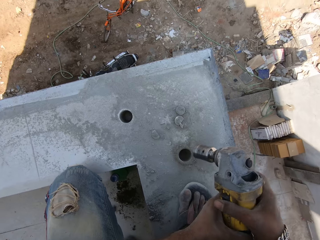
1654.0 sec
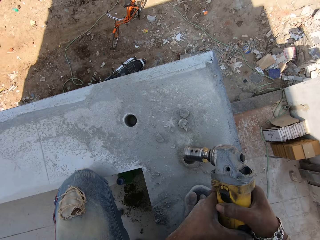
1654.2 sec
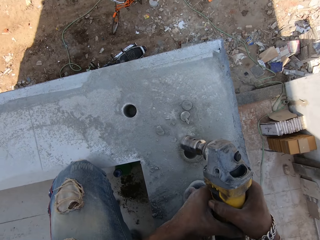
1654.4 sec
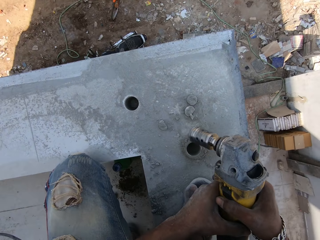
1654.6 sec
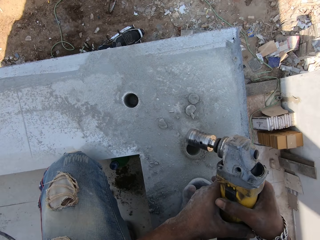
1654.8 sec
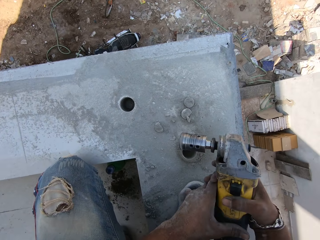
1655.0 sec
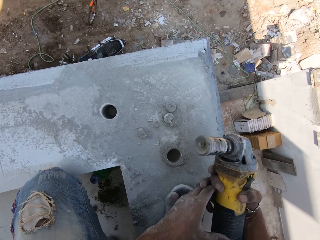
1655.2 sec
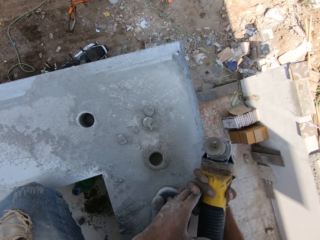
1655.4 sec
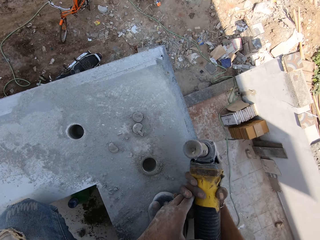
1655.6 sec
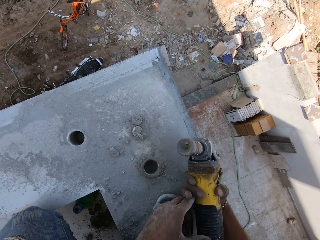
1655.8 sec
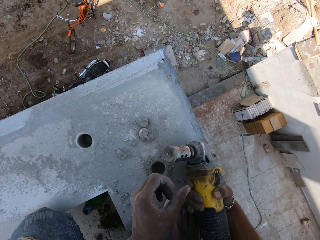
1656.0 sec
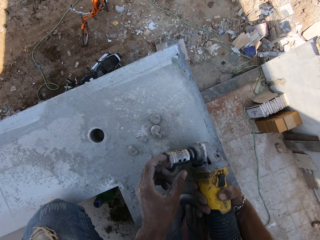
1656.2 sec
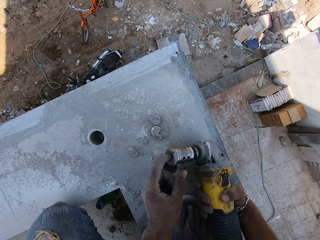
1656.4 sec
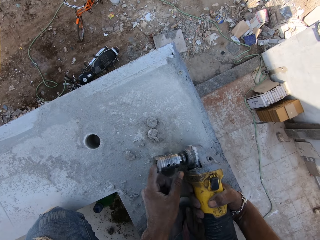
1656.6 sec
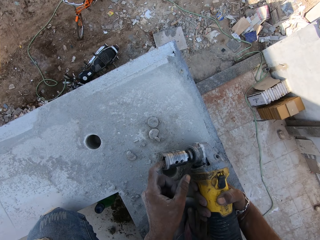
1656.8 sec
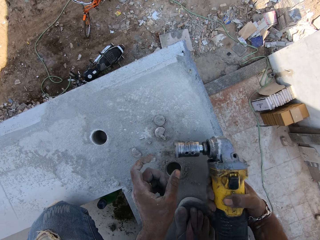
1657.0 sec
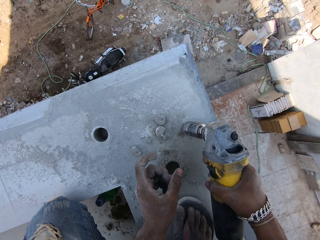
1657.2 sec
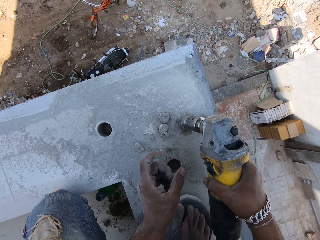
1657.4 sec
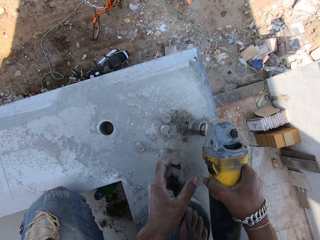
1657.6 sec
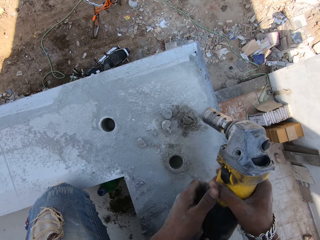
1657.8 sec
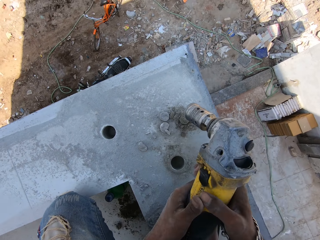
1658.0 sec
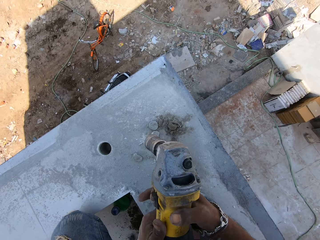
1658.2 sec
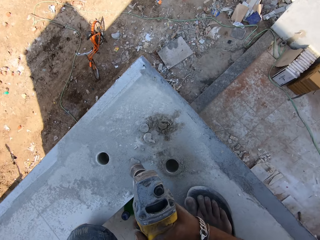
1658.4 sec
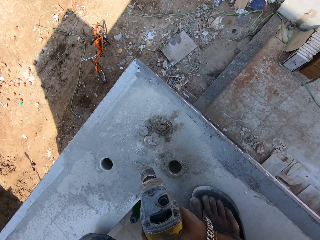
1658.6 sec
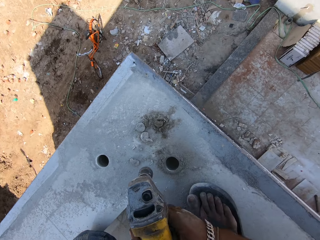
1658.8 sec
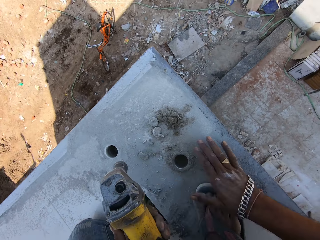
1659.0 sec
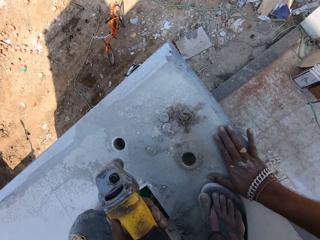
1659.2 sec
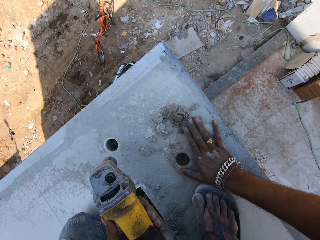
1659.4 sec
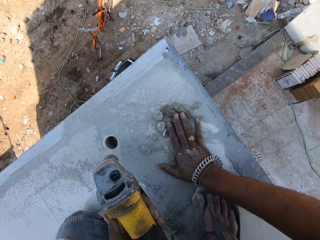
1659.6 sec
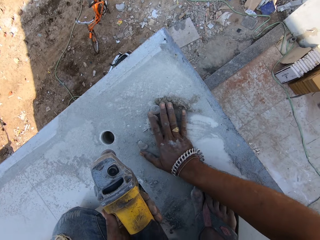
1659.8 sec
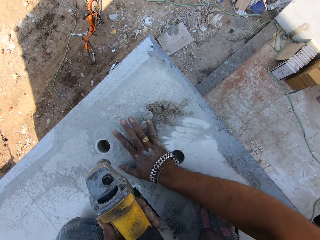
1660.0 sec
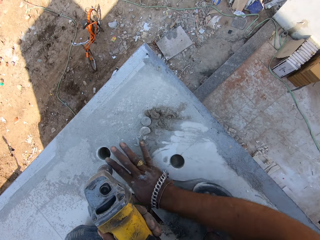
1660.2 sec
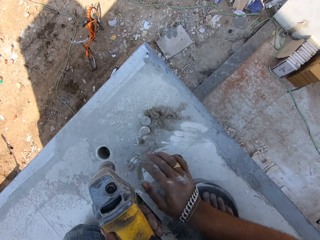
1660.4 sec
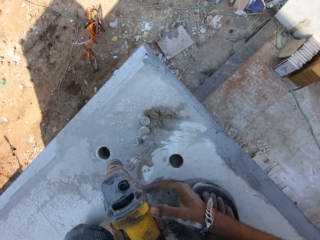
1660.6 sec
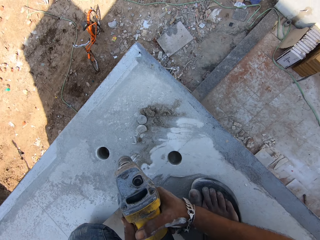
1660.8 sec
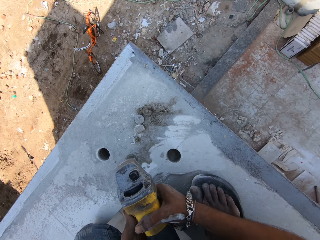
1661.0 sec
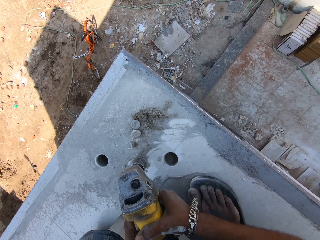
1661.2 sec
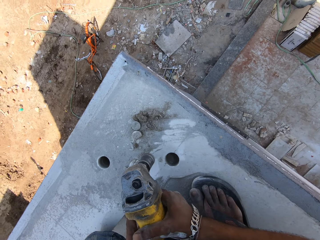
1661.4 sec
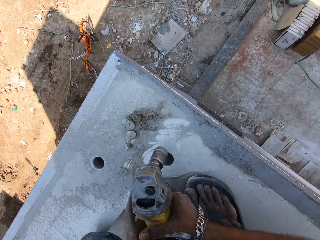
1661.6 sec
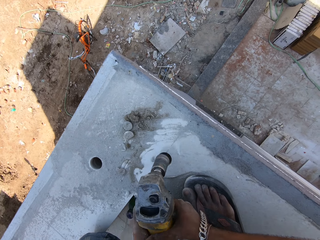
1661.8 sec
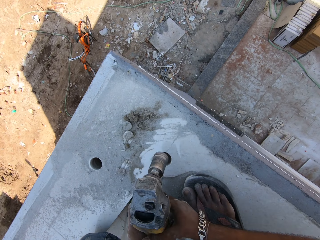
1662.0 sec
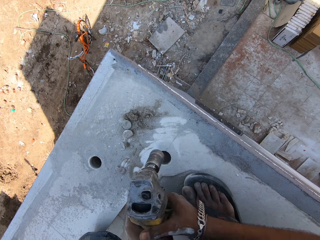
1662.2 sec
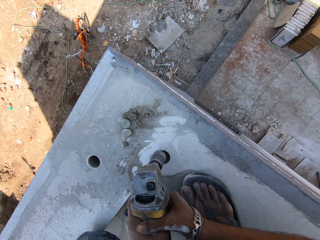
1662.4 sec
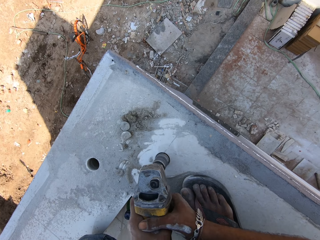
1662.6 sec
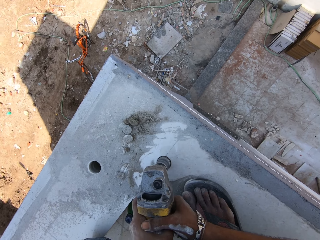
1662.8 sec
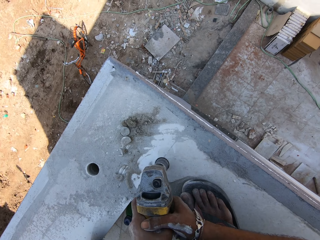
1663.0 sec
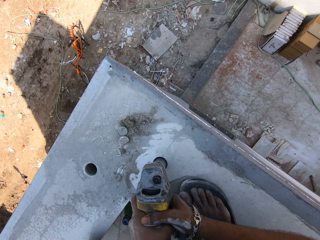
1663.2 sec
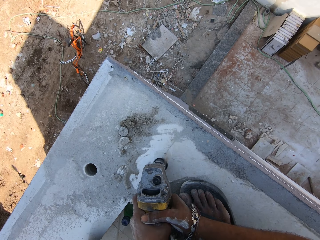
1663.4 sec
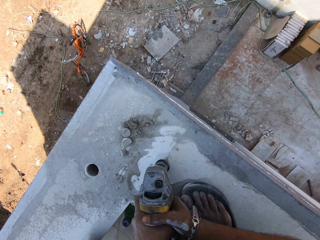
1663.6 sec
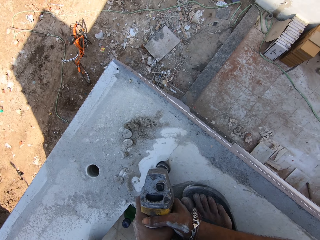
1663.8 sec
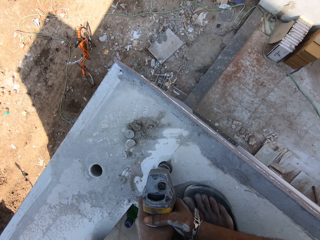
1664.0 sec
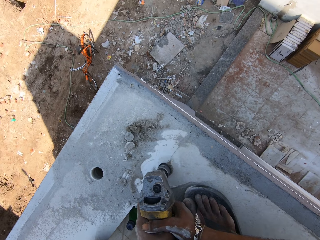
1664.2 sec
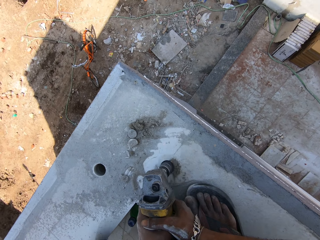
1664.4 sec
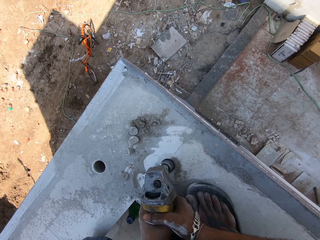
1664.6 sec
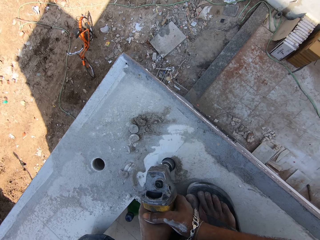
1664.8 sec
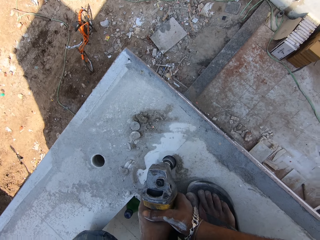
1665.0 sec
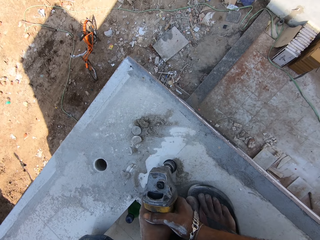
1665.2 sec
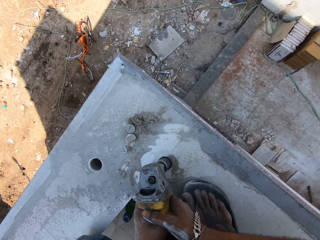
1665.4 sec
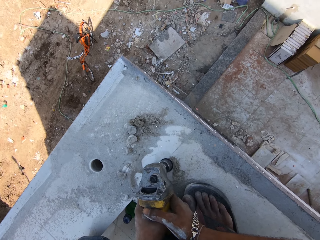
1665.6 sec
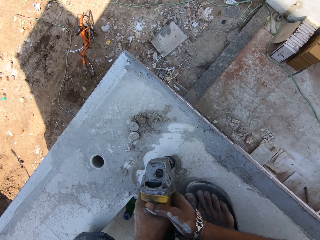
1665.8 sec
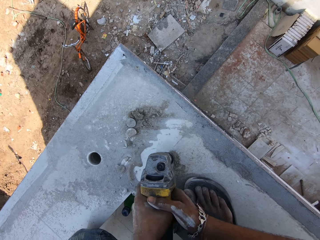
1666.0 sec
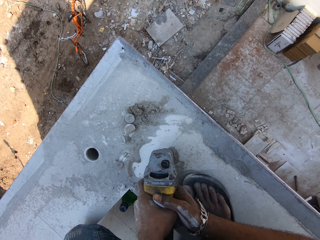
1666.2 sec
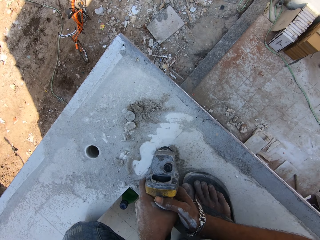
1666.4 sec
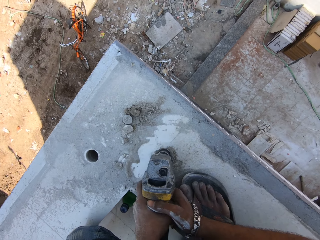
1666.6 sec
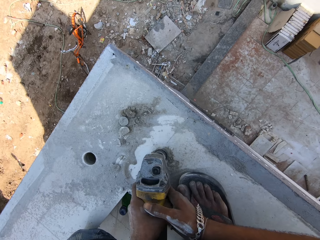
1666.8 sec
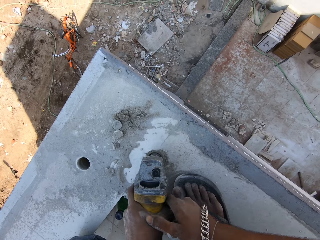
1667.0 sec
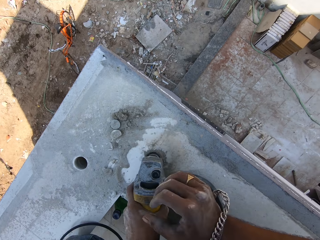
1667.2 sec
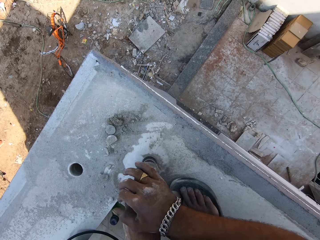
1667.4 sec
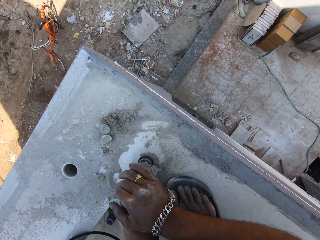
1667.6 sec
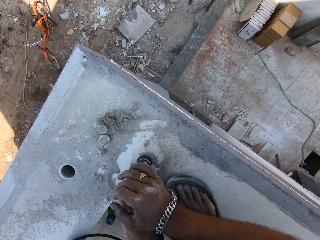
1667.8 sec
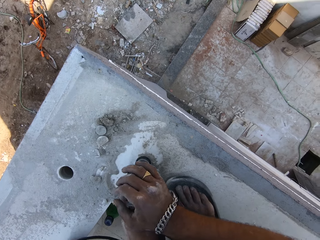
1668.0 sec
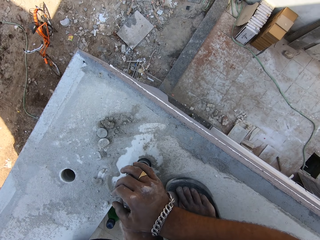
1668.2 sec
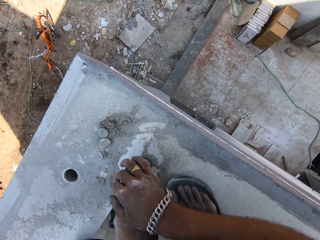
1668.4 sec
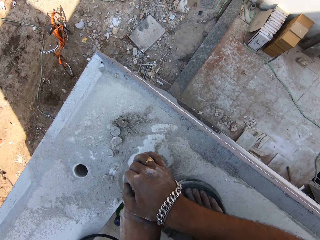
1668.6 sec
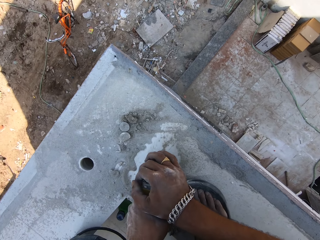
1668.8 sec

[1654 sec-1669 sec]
The camera wearer pokes his left hand into the hole saw cutter in his right hand. He removes soil from the drill. He hits the hole saw cutter in both hands on the terrace floor of the building. He holds the hole saw cutter with both hands. He touches the cement on the top of the building with his right hand. He wipes sand. He turns on the drill. He drills the hole into the top of the building with the hole saw cutter in both hands.

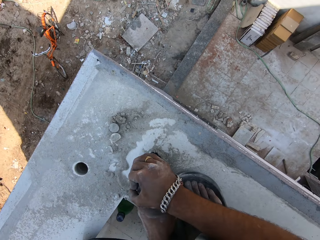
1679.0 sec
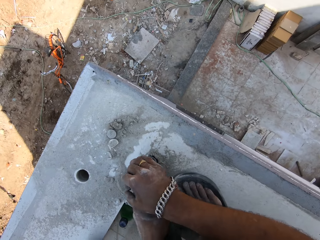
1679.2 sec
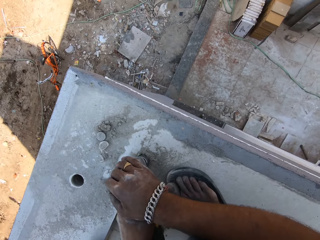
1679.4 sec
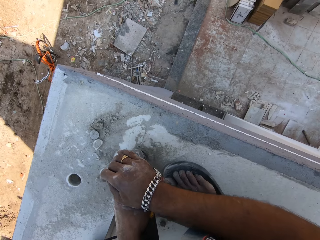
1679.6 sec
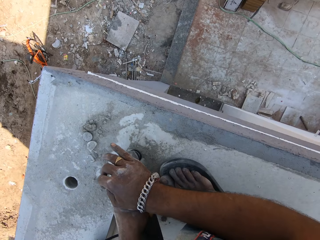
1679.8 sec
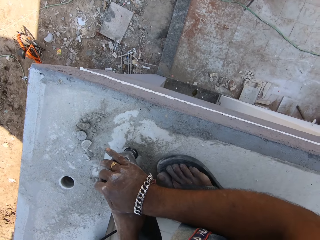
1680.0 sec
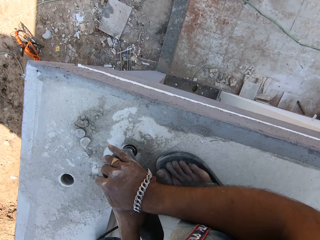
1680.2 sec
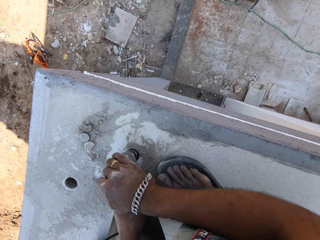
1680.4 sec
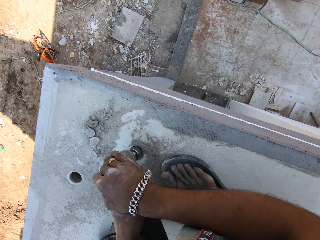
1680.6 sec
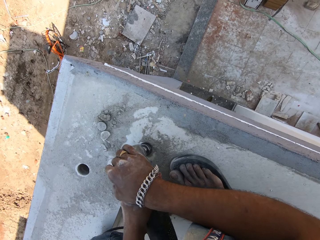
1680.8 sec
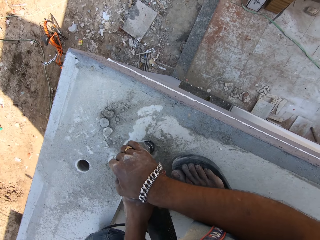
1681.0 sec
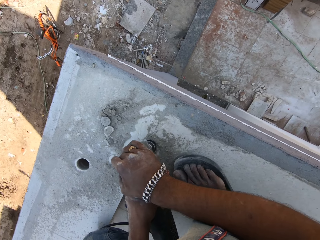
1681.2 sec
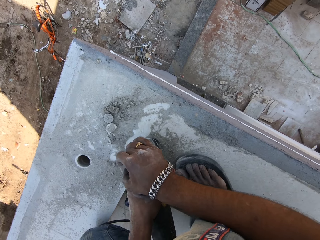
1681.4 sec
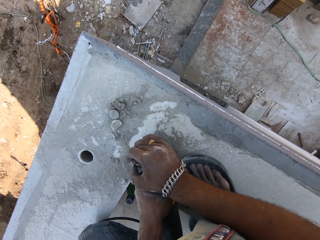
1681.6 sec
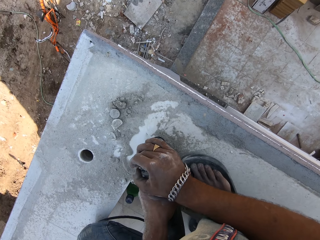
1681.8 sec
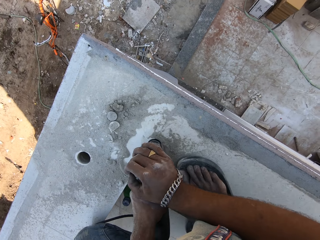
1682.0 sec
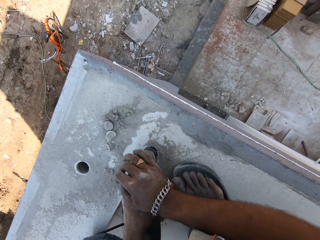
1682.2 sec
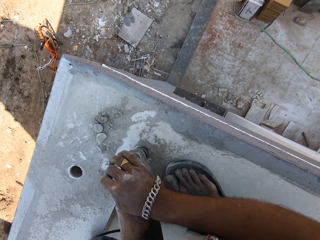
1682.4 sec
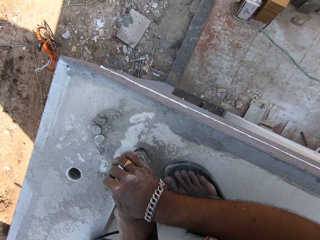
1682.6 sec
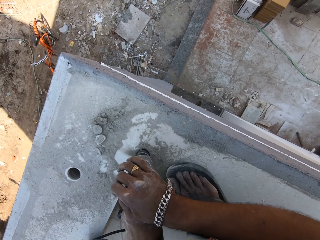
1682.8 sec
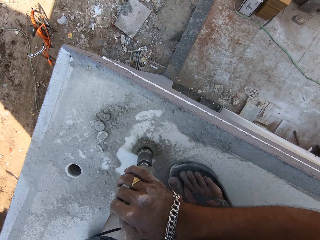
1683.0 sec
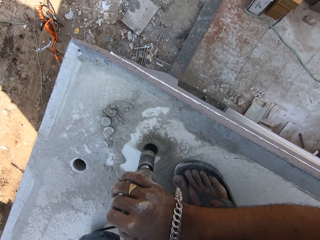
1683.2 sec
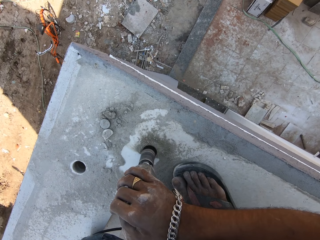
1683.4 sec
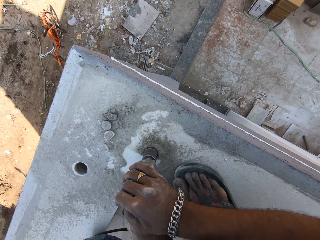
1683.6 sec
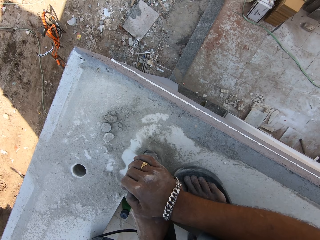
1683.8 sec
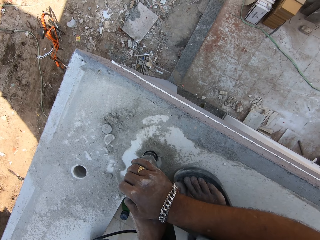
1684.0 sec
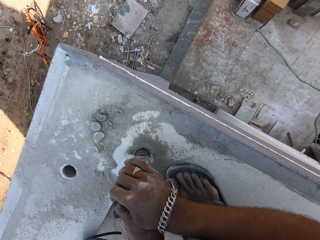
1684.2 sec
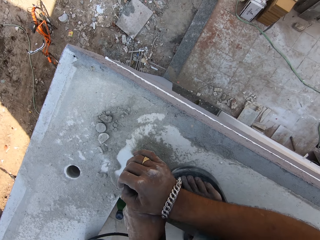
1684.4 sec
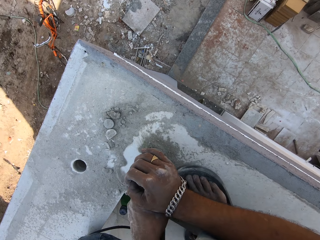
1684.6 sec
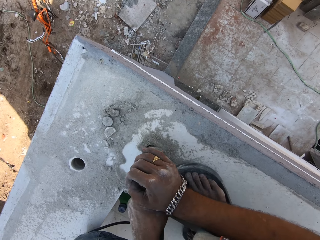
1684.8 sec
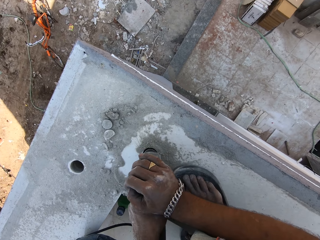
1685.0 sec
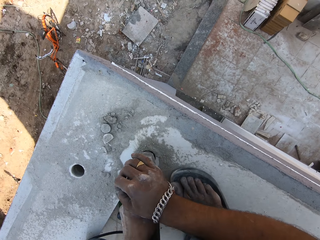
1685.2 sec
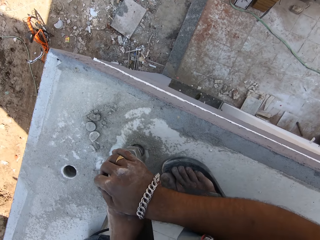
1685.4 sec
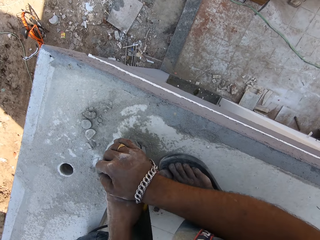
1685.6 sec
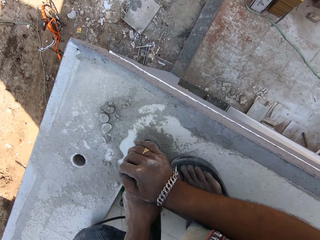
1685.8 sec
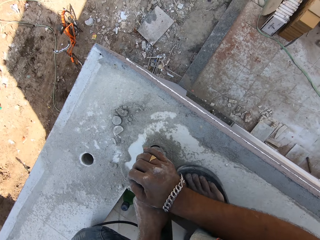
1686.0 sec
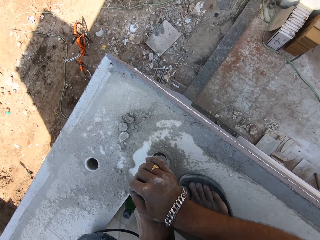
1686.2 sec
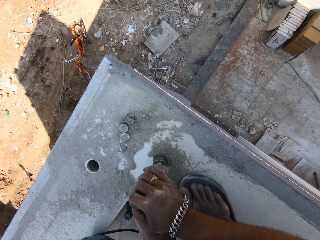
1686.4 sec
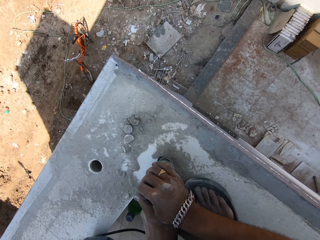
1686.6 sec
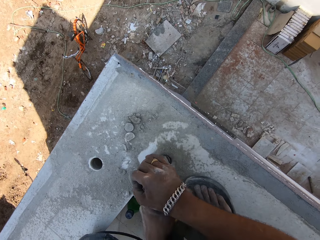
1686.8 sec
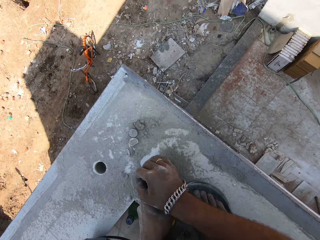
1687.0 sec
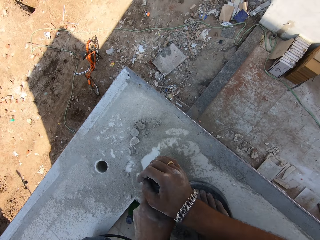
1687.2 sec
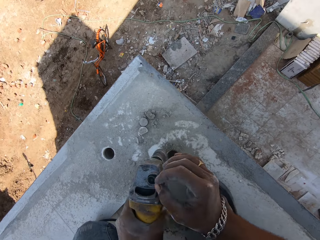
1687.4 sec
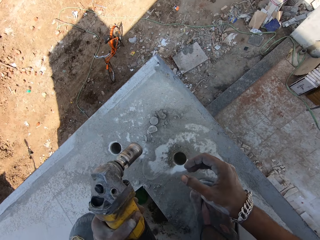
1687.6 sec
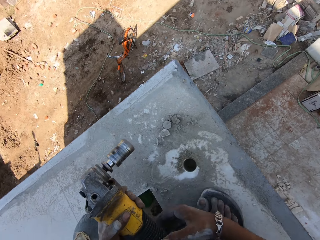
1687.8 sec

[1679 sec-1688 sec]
The camera wearer drills the floor with a drill.
